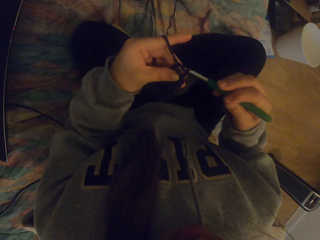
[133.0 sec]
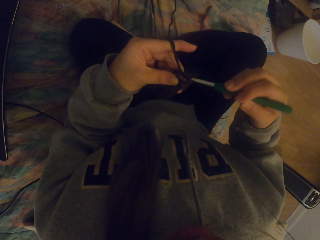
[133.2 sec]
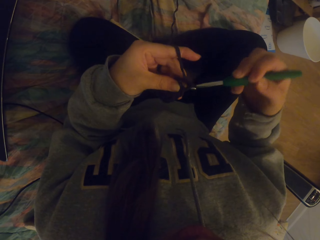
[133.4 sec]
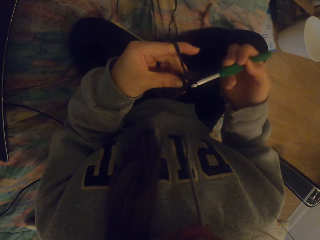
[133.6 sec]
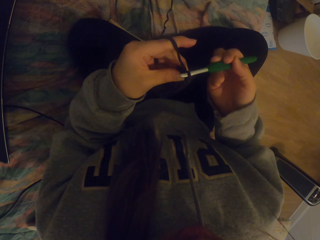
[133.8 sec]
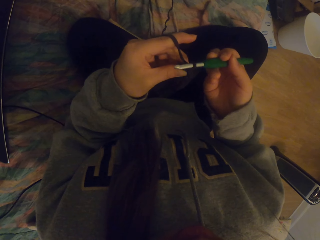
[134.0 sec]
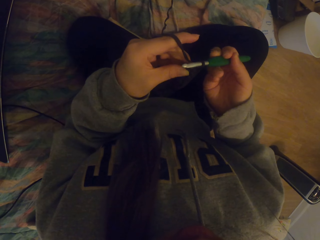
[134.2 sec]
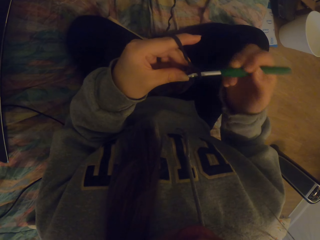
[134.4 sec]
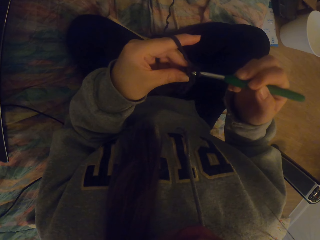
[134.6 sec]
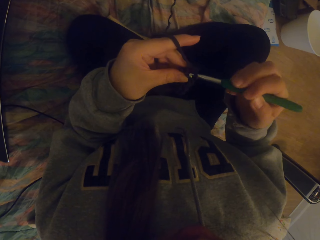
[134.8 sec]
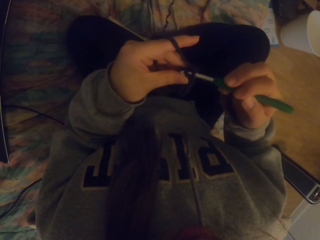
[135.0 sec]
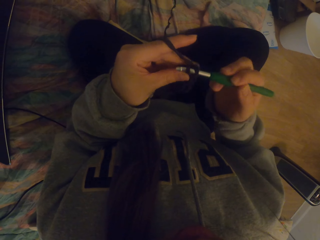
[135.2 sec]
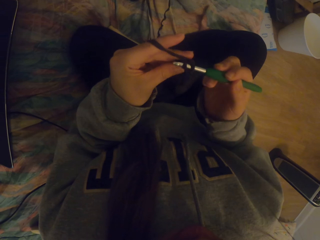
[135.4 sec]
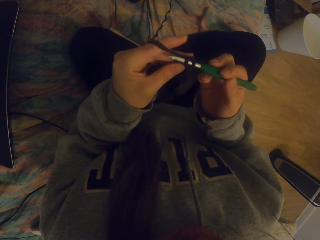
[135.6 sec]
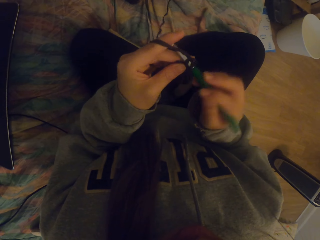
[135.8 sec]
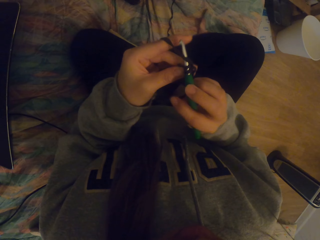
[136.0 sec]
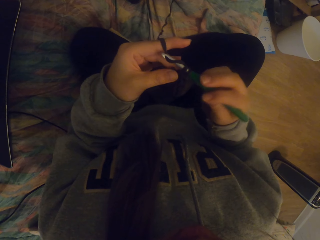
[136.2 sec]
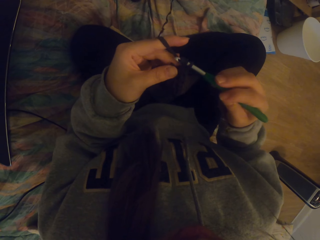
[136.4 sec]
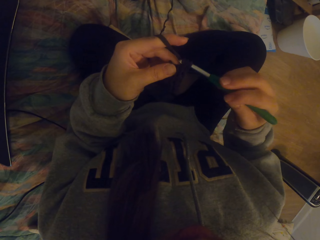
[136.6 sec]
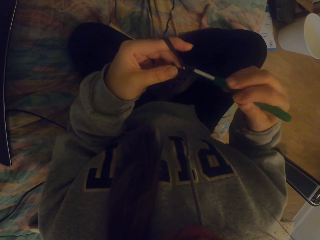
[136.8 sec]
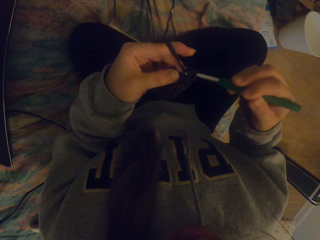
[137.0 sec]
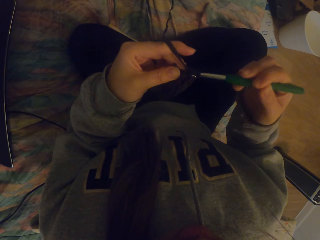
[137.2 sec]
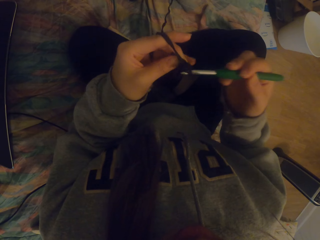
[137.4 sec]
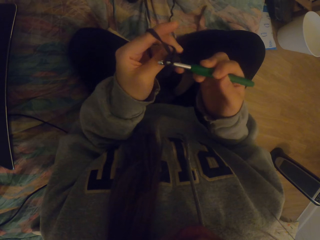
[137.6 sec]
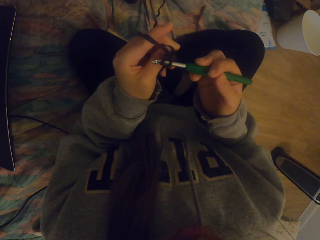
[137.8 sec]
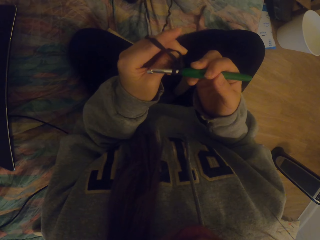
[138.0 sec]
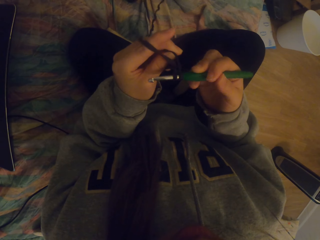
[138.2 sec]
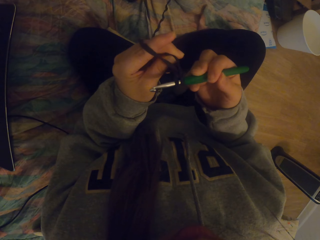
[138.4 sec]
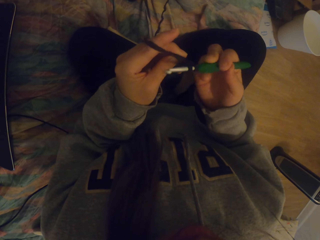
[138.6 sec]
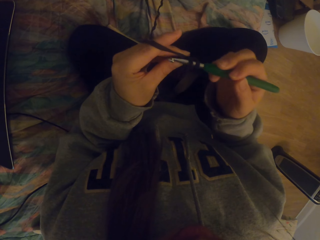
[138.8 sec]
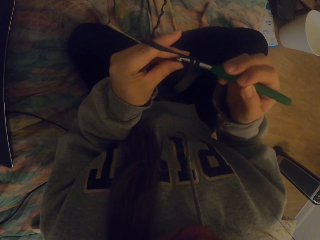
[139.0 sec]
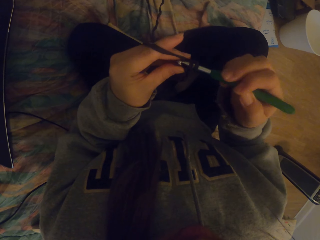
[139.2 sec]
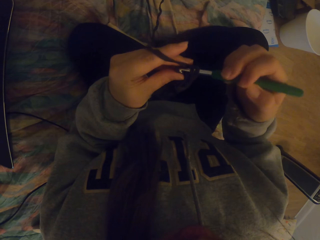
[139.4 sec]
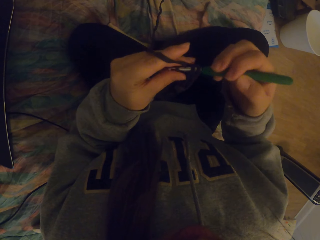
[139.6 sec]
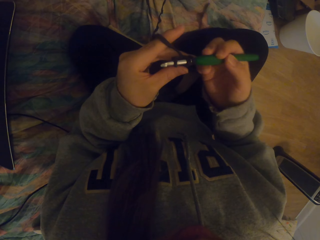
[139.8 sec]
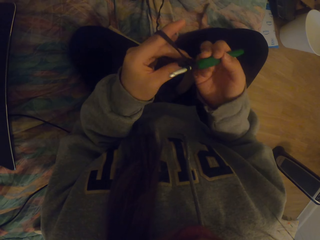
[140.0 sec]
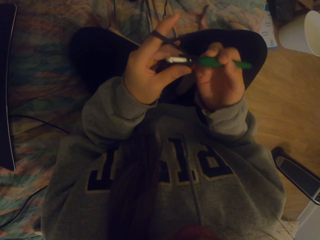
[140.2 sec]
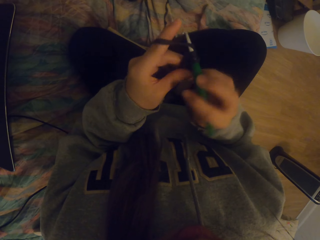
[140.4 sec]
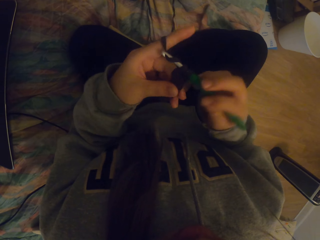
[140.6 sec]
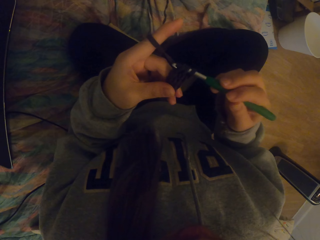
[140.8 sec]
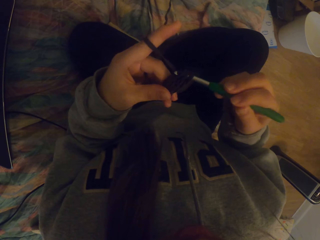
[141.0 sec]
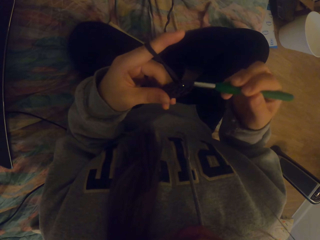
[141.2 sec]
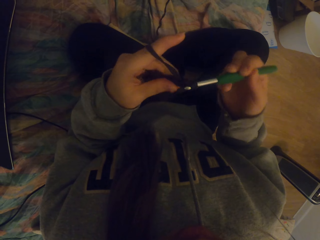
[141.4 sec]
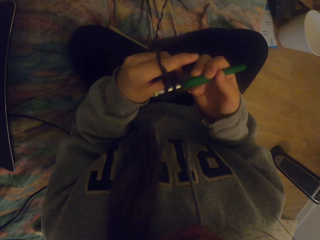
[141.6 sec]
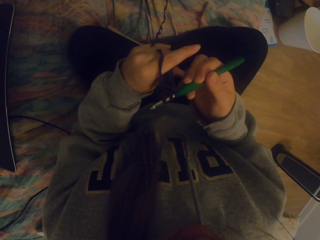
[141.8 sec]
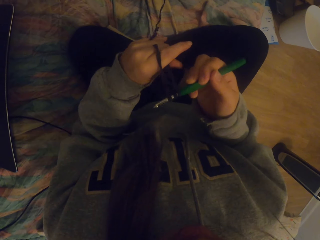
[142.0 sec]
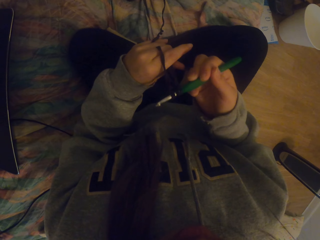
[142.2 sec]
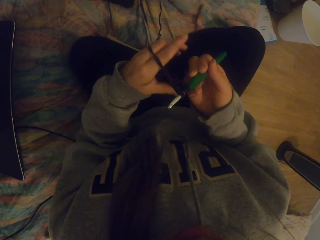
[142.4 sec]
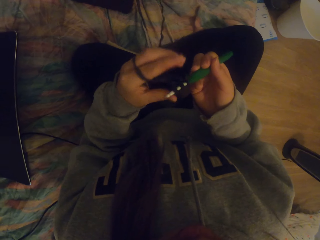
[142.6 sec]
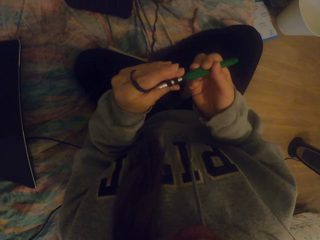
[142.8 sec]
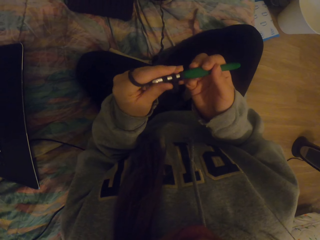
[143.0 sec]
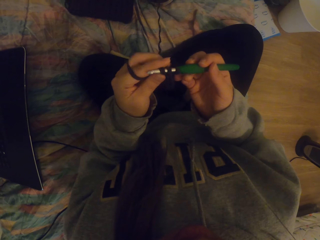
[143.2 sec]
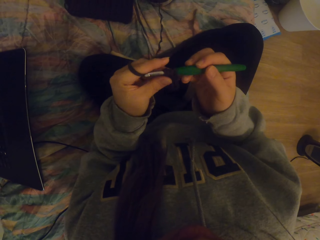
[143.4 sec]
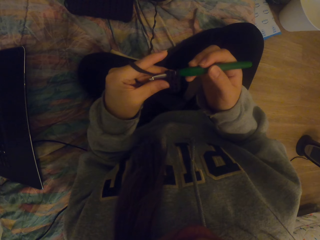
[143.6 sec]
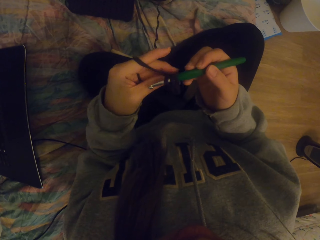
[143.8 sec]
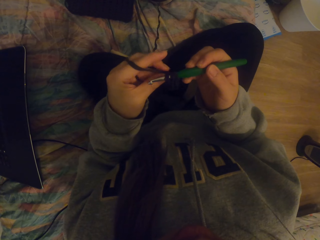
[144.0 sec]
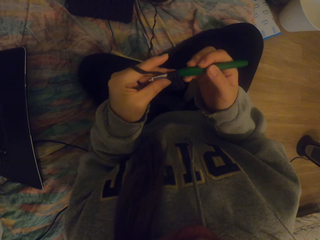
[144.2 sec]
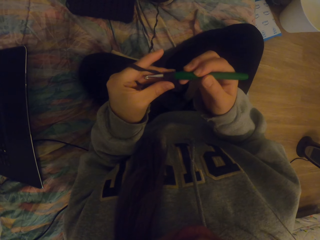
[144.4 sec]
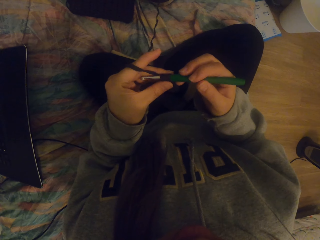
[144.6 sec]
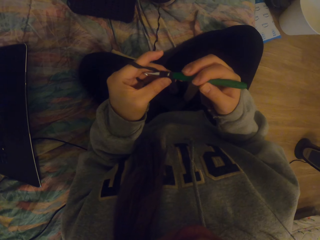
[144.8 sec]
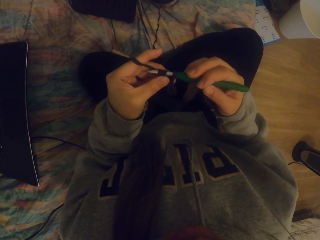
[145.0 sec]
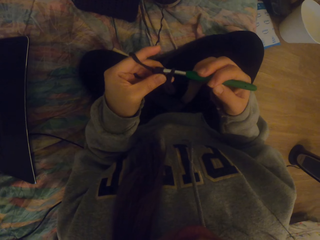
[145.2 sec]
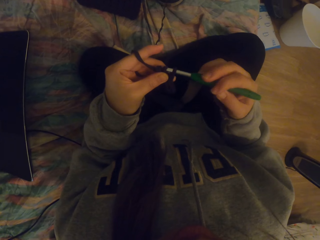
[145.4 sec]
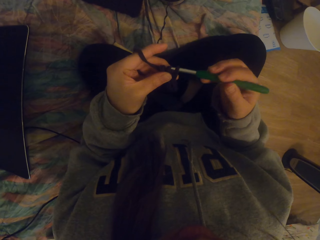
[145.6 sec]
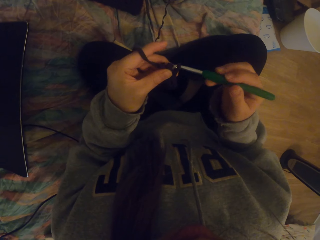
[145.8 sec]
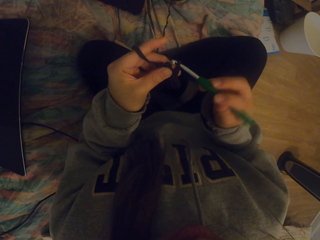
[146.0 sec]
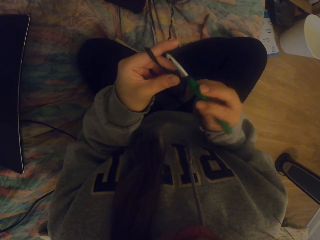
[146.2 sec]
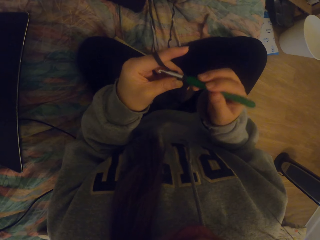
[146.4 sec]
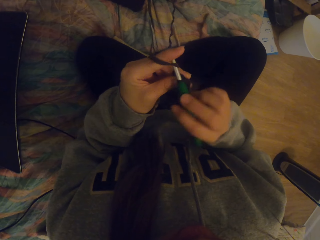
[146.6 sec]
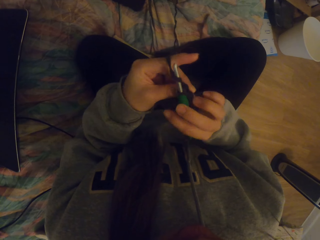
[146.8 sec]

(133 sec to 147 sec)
The camera wearer crochets fabric. They straighten the knitted fabric on the crochet. They adjust thread on the crochet.

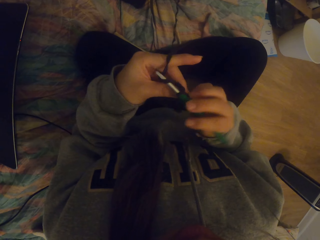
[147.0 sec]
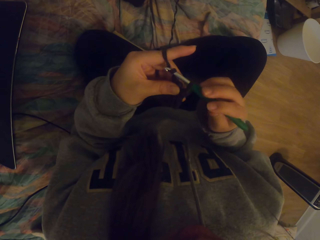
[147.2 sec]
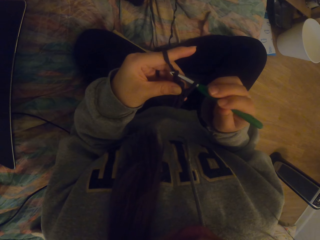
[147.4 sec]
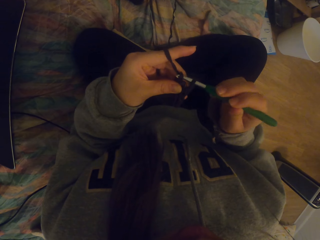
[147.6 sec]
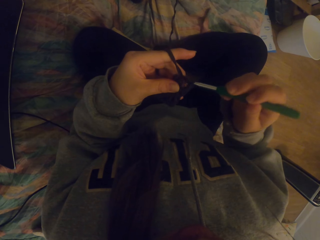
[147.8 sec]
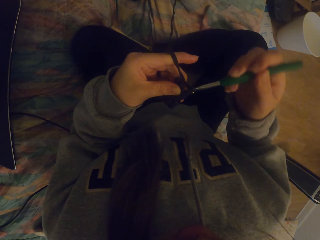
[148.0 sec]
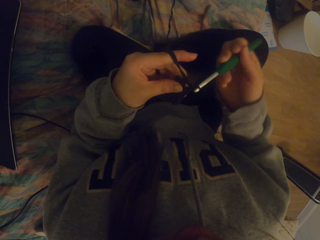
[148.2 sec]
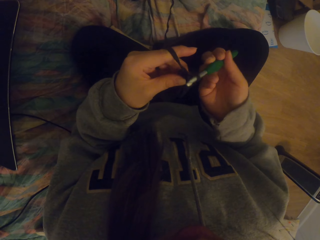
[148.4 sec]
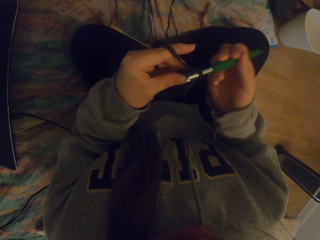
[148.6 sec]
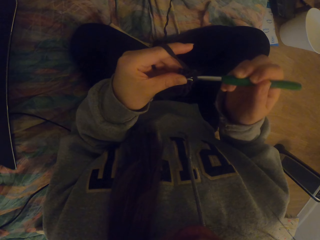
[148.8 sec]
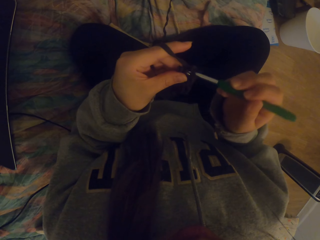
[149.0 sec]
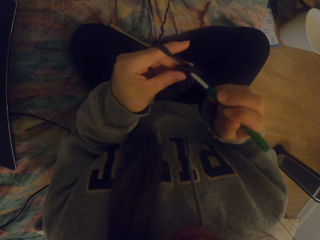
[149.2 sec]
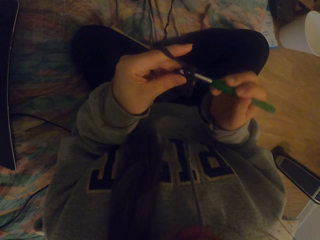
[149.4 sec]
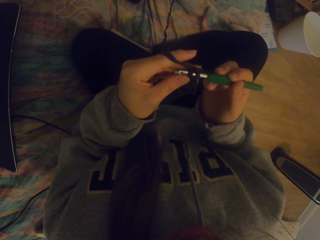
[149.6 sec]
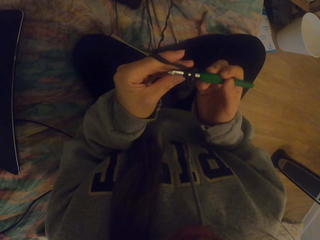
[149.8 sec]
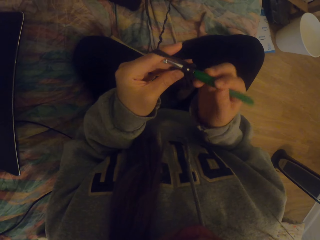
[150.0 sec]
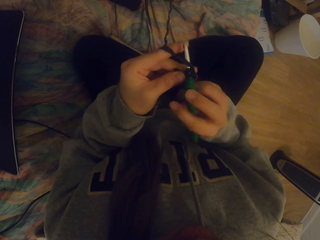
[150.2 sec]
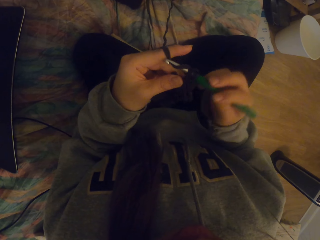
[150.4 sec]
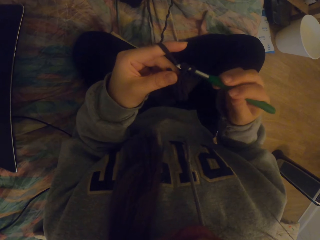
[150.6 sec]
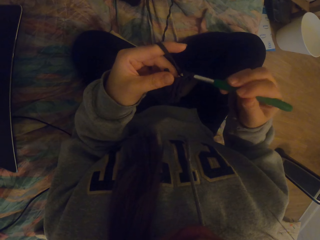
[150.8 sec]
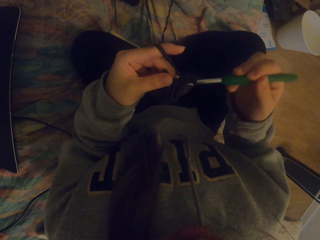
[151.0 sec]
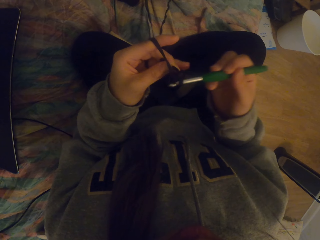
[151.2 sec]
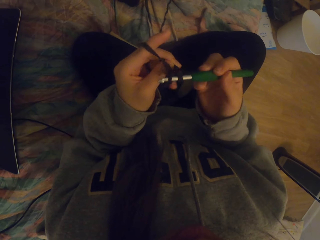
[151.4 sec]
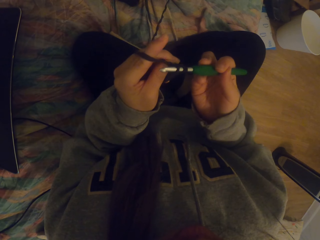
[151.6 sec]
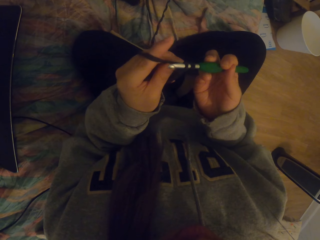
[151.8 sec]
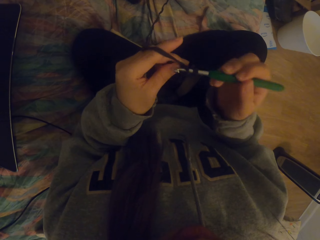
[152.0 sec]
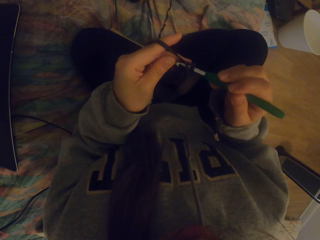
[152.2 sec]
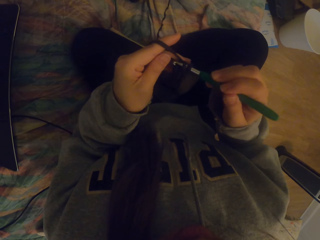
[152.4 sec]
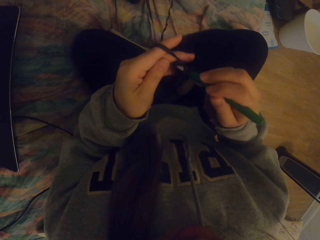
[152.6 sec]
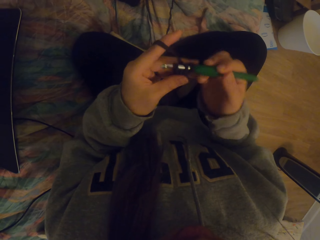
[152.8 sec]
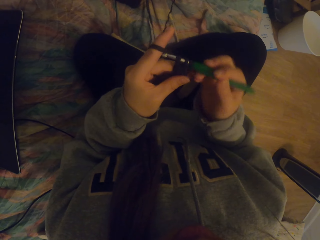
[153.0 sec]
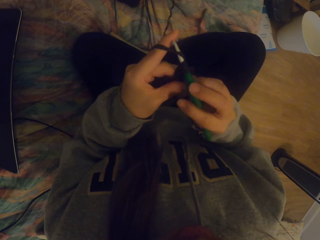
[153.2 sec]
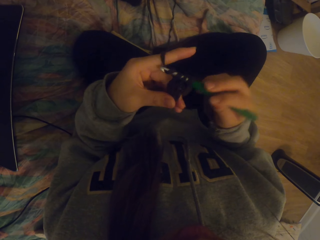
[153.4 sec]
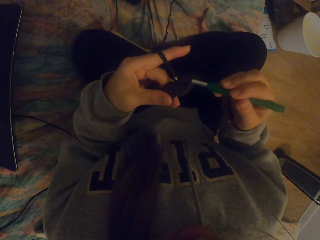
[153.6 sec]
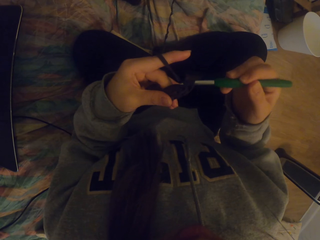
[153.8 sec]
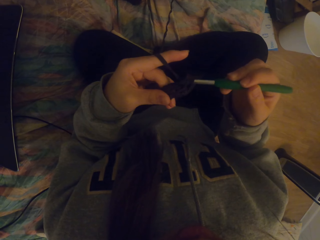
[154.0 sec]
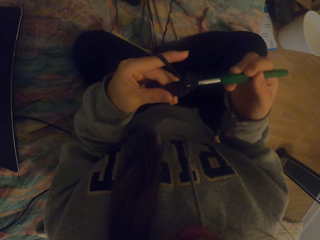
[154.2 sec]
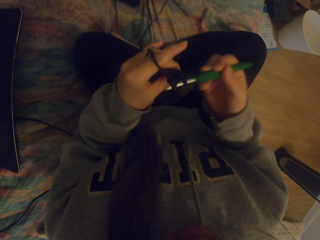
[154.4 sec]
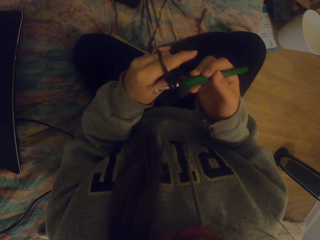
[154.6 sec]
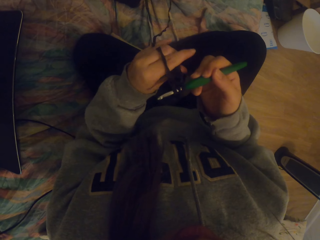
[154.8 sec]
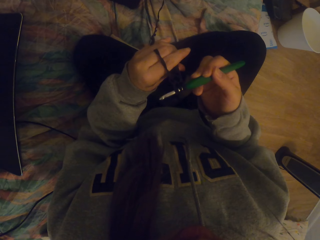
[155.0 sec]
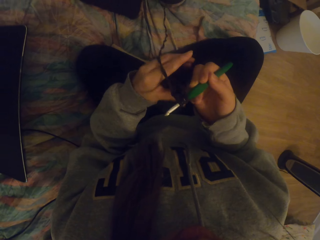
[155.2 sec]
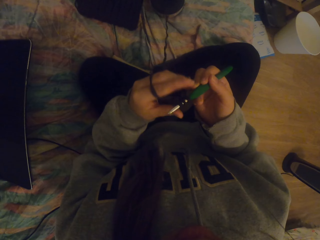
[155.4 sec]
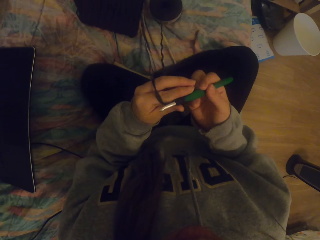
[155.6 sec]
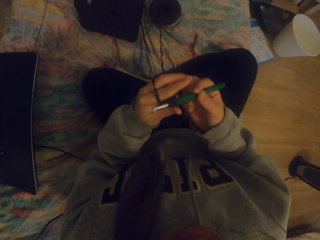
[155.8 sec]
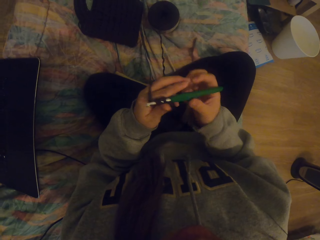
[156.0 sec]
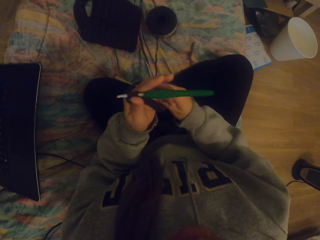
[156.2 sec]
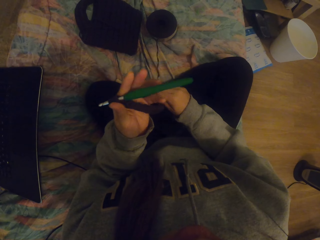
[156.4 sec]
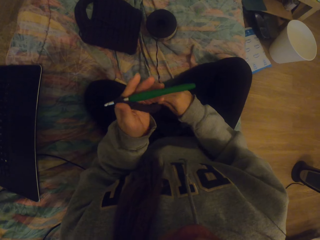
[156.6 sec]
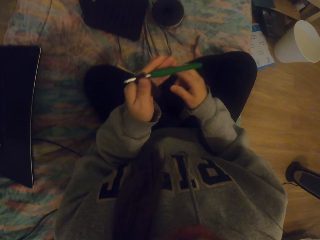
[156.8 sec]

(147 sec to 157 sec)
The camera wearer crochets fabric. They straighten the knitted fabric on the crochet.
